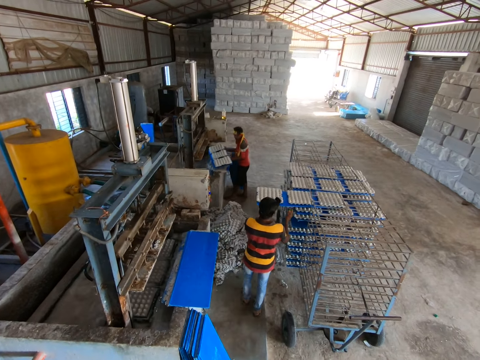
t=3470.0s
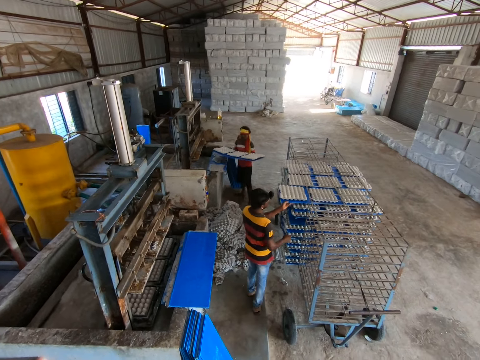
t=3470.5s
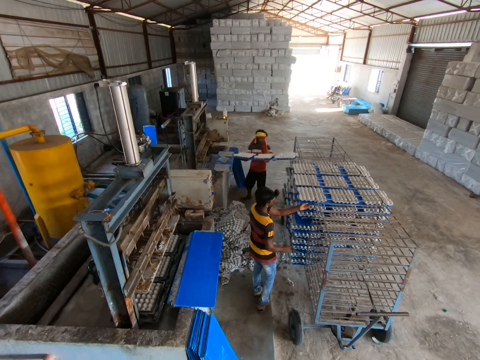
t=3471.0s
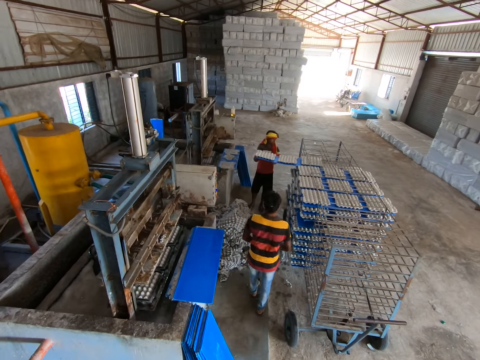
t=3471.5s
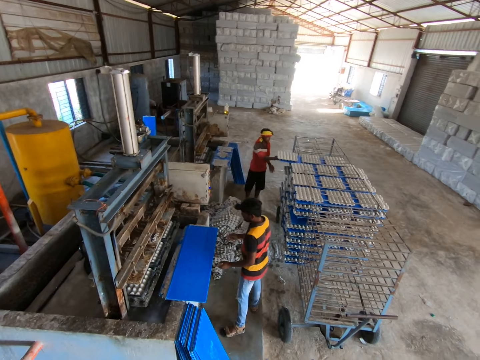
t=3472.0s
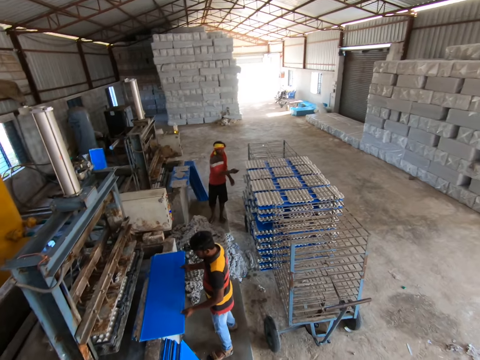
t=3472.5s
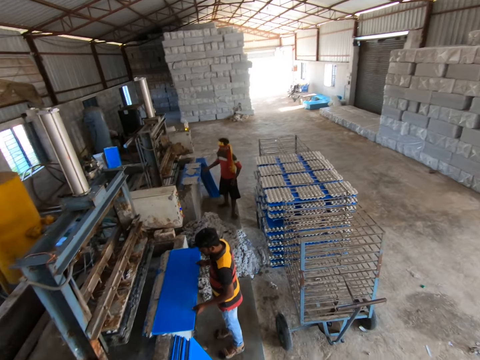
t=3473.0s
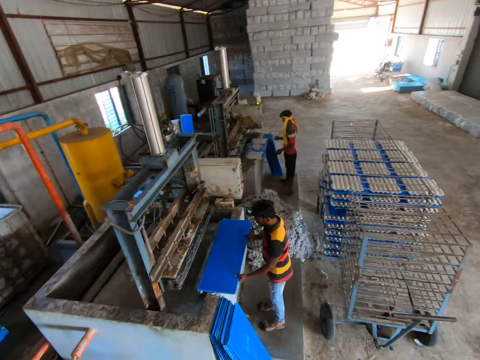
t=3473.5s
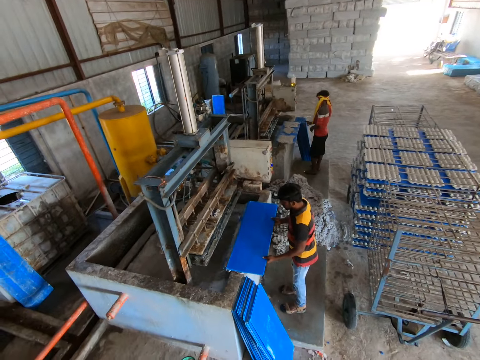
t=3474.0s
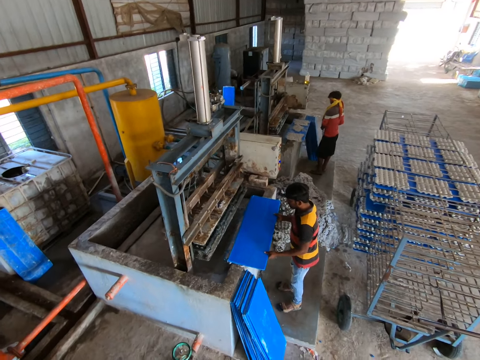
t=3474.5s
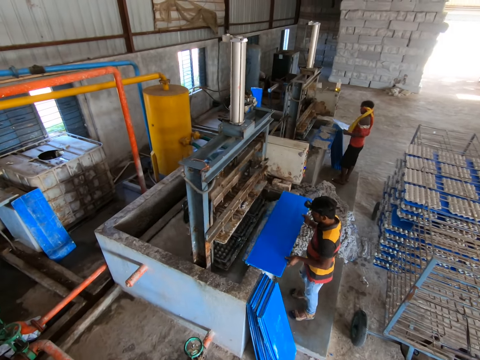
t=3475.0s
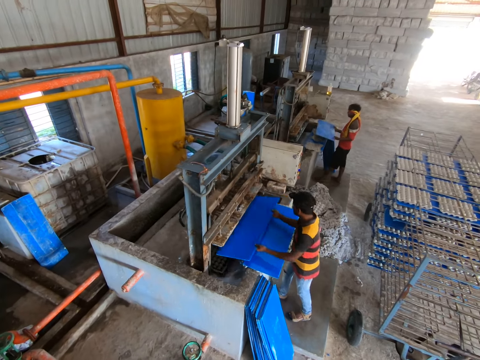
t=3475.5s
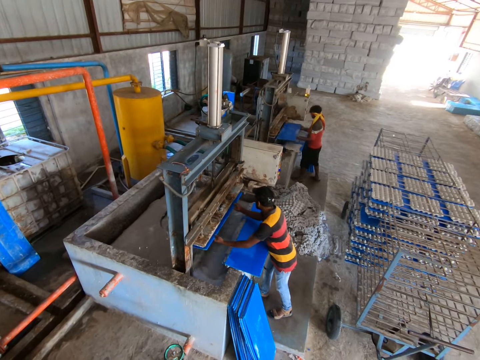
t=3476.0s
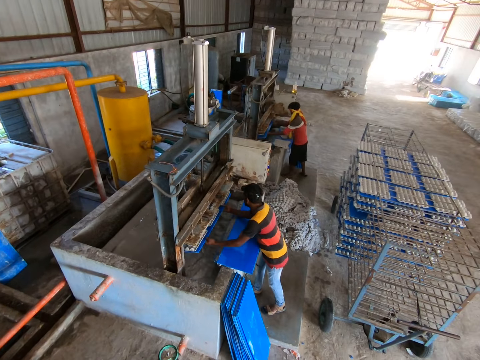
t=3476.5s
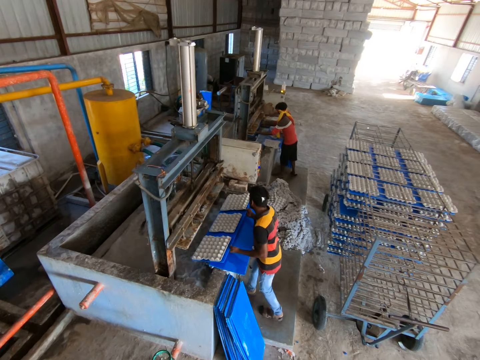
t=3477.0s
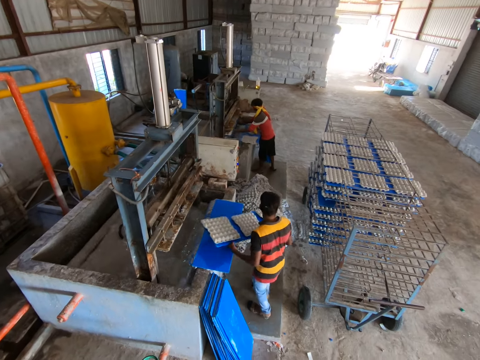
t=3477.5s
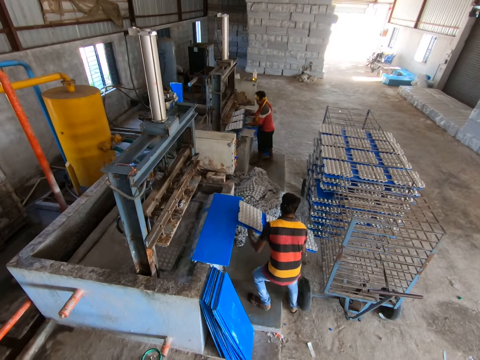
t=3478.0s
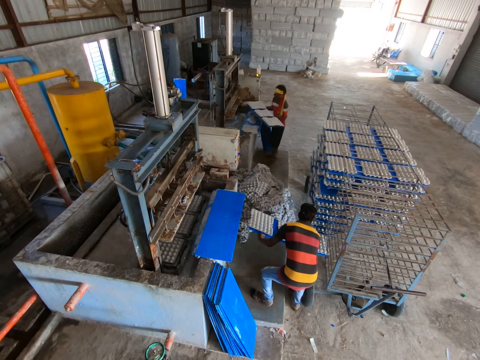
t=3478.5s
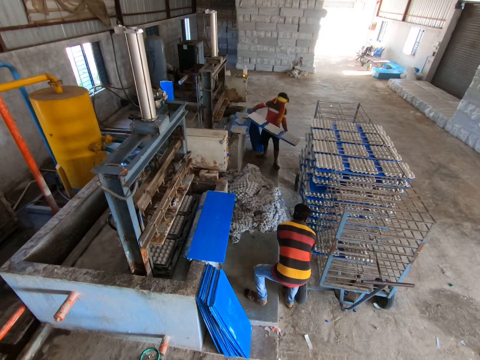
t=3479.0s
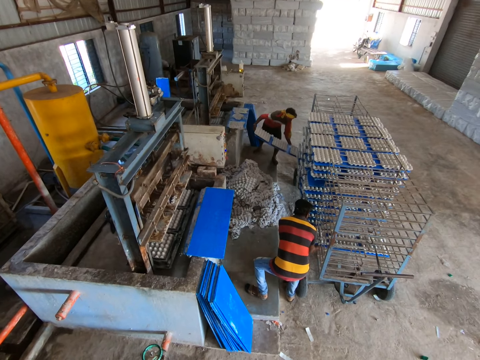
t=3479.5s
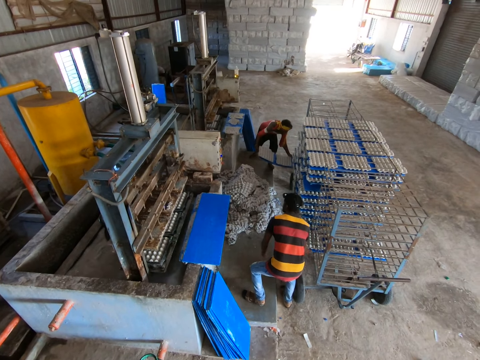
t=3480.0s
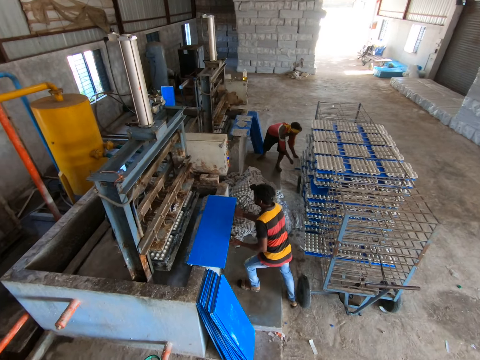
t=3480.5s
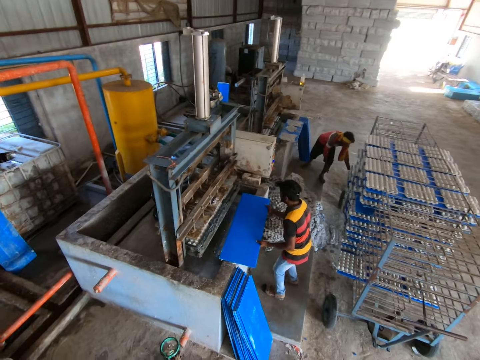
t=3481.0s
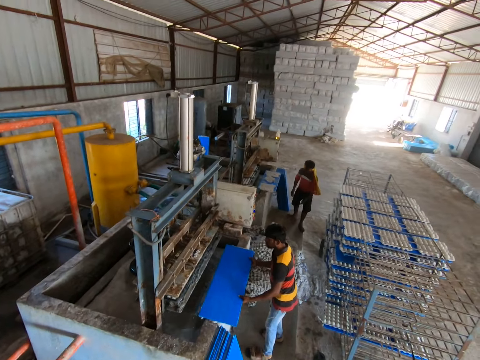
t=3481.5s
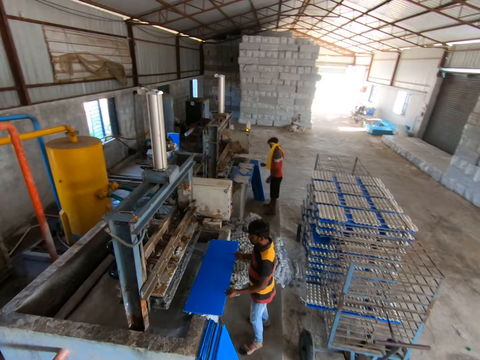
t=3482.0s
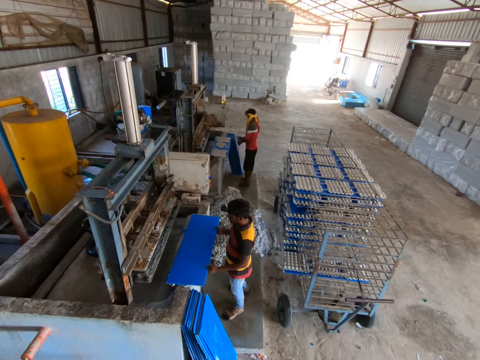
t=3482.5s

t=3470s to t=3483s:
A man places the tray of molded crates in both hands into the rack. Another man places the tray of molded crates in both hands into the rack. The camera wearer looks at a man. The first man picks a tray from the stack of trays with both hands. The other man picks a tray from the floor with both hands. The first man places the tray in both hands into the crate molder. The other man places the tray in both hands into the crate molder. The first man removes the tray of molded crates from the crate molder with both hands. The other man removes the tray of molded crates from the crate molder with both hands. The first man places the tray of molded crates in both hands into the rack. The other man places the tray of molded crates in both hands into the rack. The first man picks a tray from the stack of trays with both hands.

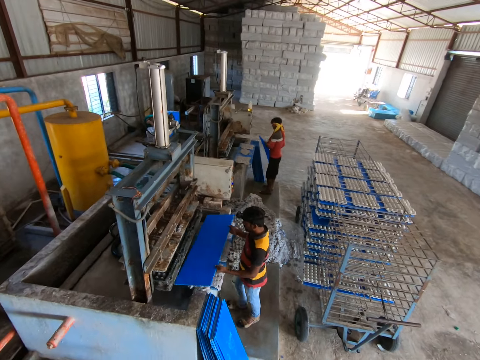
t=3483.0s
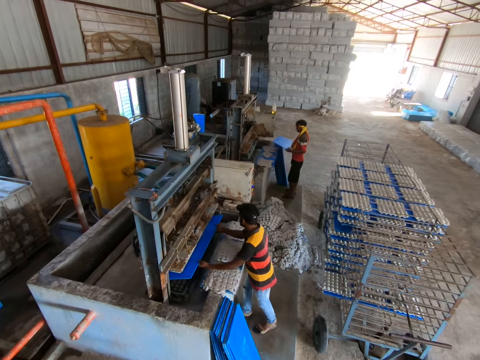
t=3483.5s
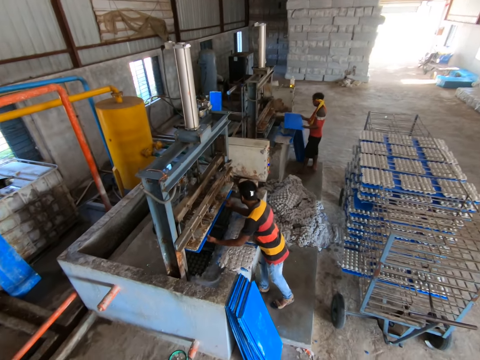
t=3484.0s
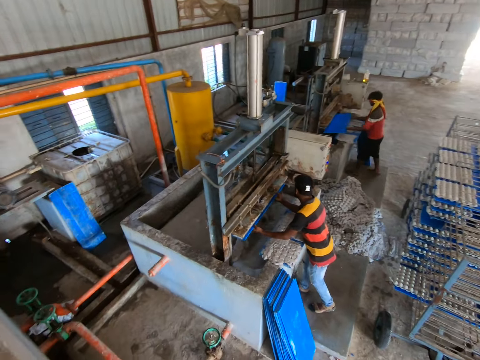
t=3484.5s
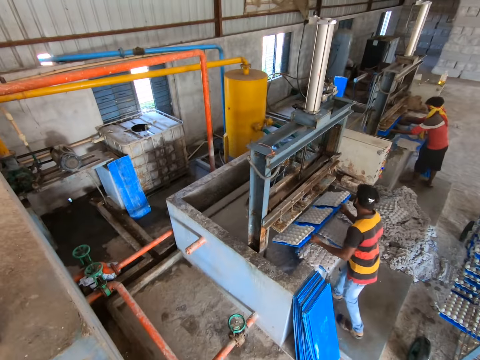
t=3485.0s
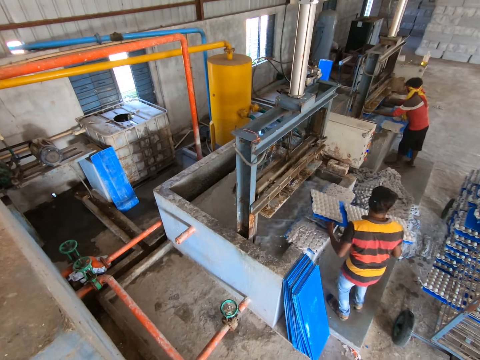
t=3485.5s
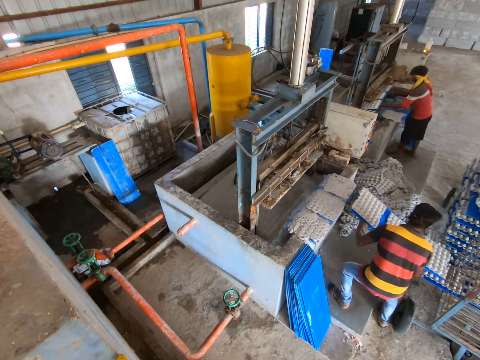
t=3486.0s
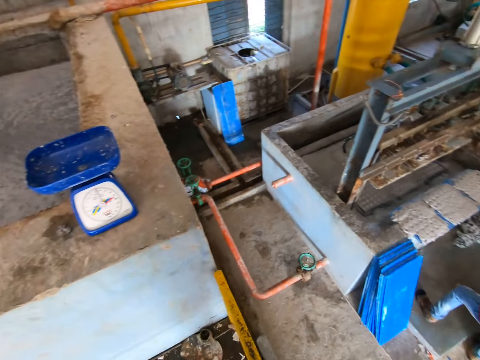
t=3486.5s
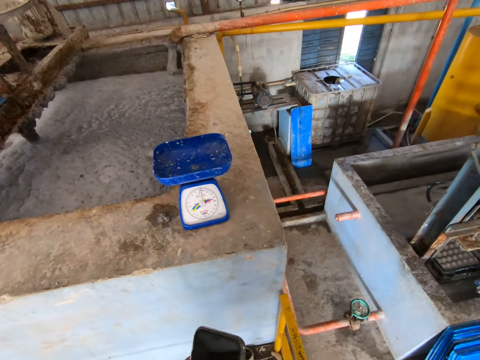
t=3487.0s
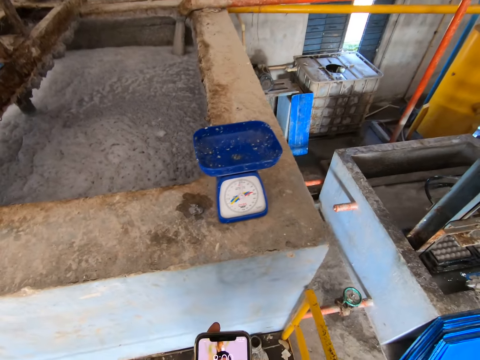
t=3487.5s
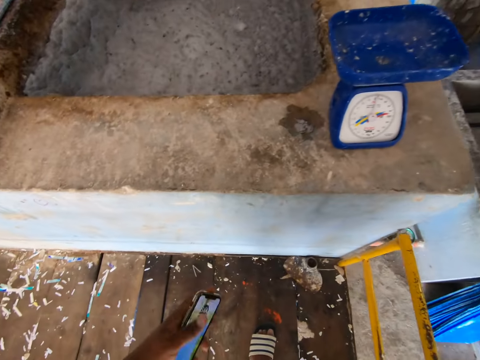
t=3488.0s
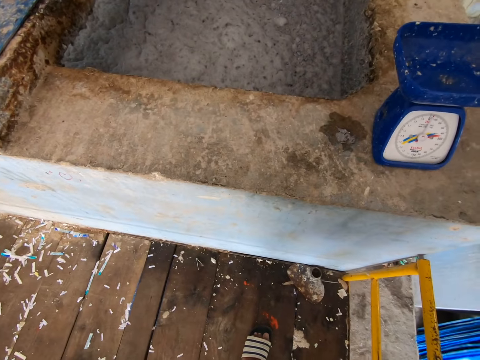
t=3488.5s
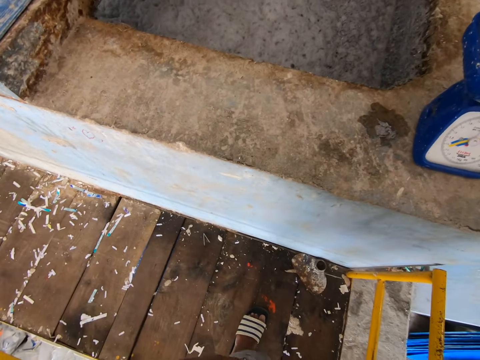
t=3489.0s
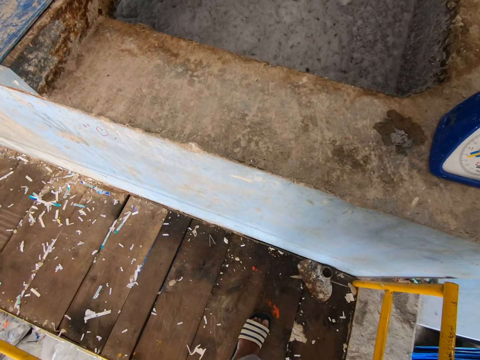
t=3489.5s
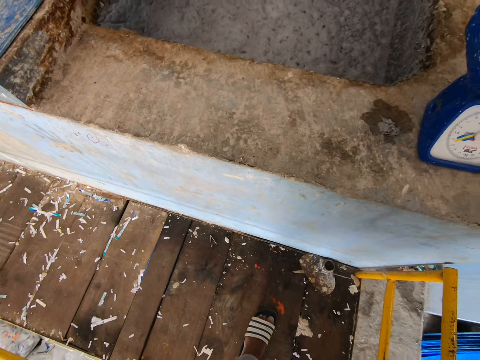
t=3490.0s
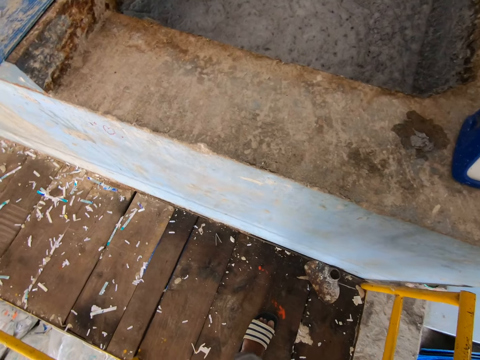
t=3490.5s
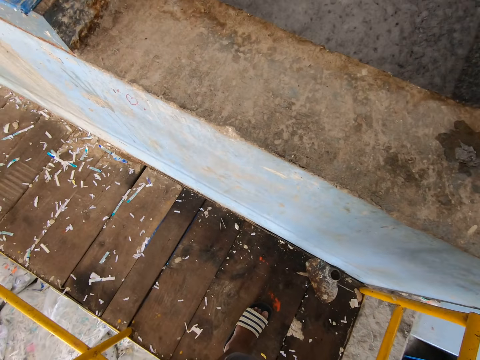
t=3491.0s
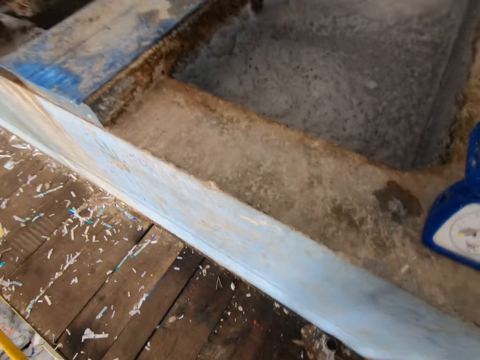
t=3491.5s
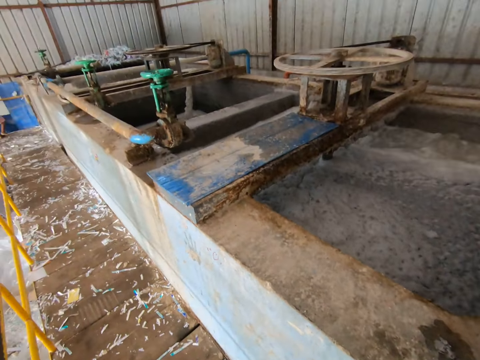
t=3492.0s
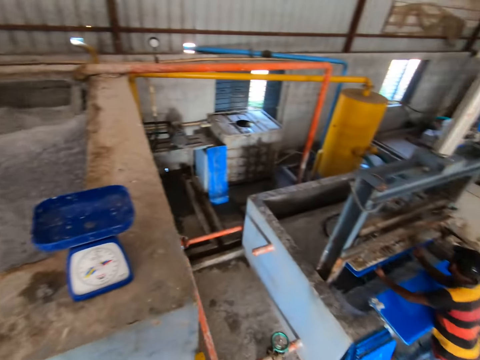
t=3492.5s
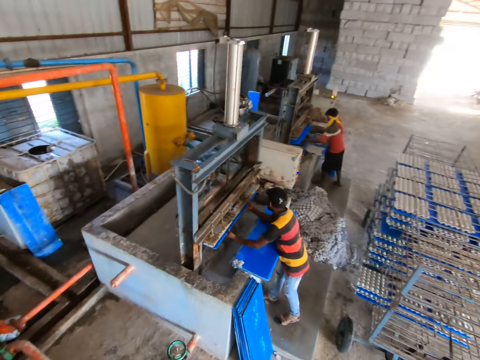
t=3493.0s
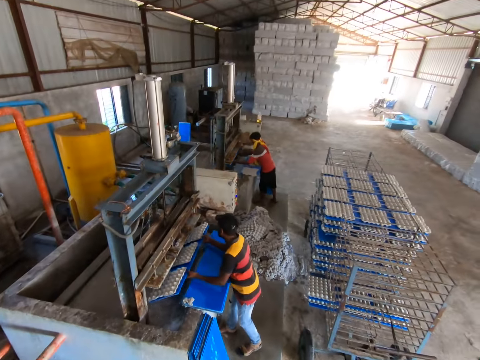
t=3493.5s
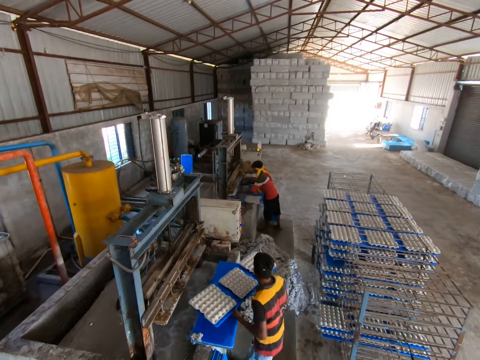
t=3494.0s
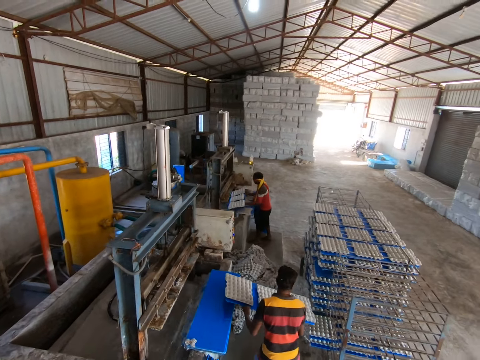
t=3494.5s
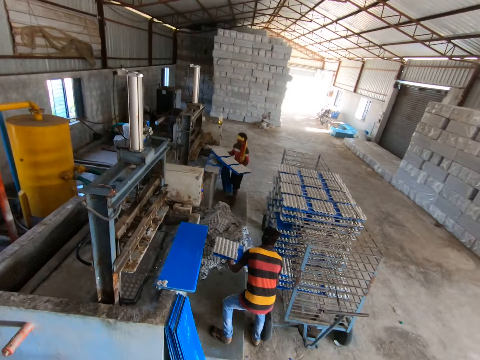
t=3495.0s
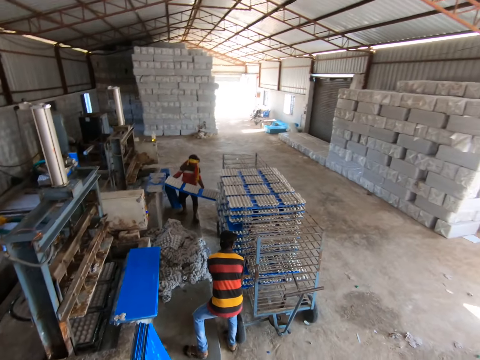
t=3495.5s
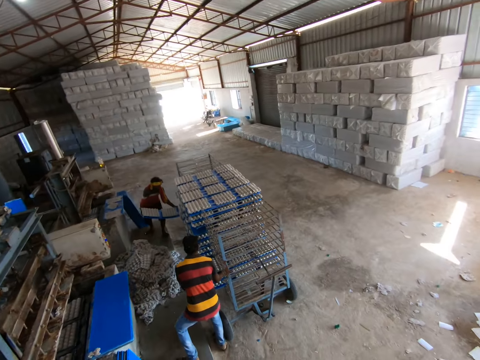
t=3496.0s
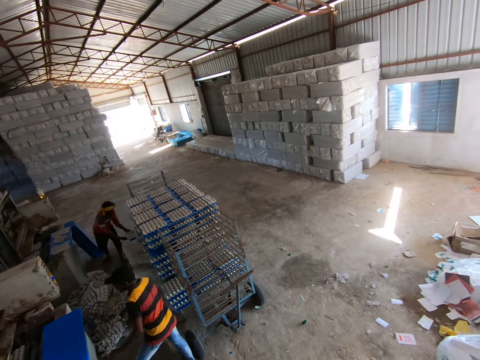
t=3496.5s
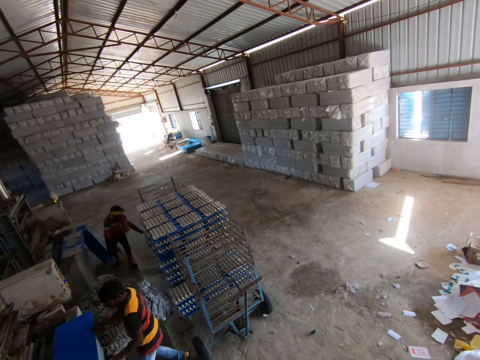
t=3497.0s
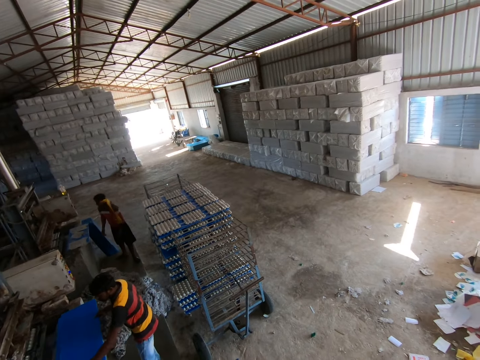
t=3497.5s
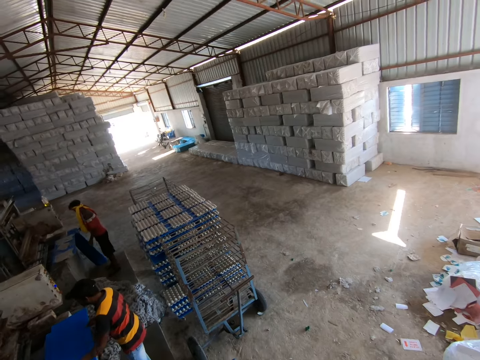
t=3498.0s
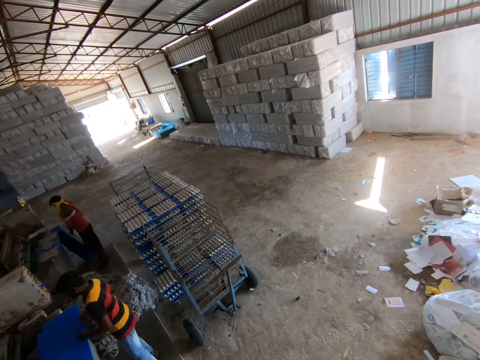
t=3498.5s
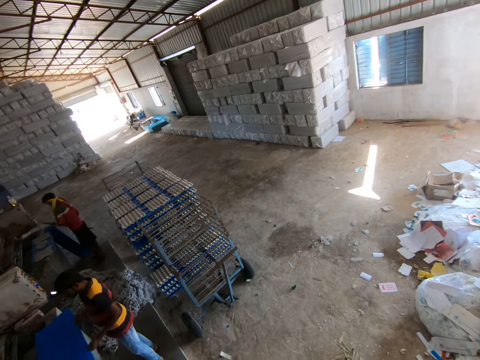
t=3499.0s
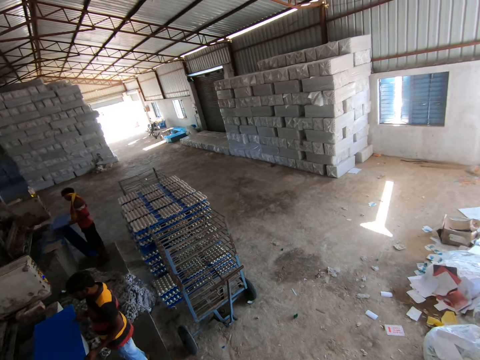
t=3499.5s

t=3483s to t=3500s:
A man picks a tray from the floor with both hands. Another man places the tray in both hands into the crate molder. The first man places the tray in both hands into the crate molder. The other man removes the tray of molded crates from the crate molder with both hands. The first man removes the tray of molded crates from the crate molder with both hands. The other man places the tray of molded crates in both hands into the rack. The camera wearer looks at the machine, looks at the phone, and looks at a man. The other man removes a tray of molded crates from the crate molder with both hands. The first man removes a tray of molded crates from the crate molder with both hands. The other man places the tray of molded crates in both hands into the rack. The first man places the tray of molded crates in both hands into the rack. The other man picks a tray from the stack of trays with both hands. The first man picks a tray from the floor with both hands. The camera wearer looks around the construction site.
